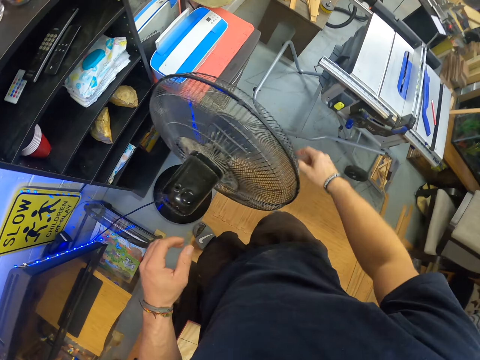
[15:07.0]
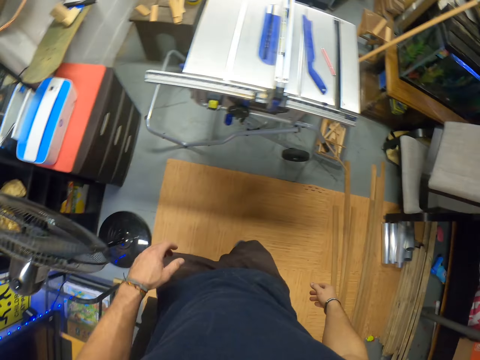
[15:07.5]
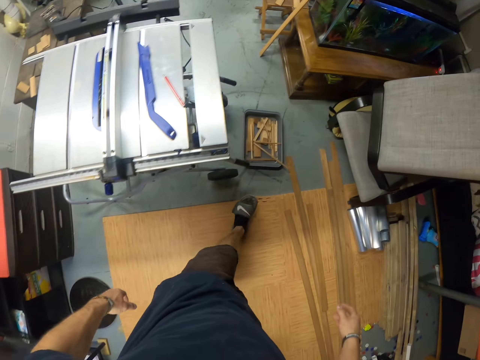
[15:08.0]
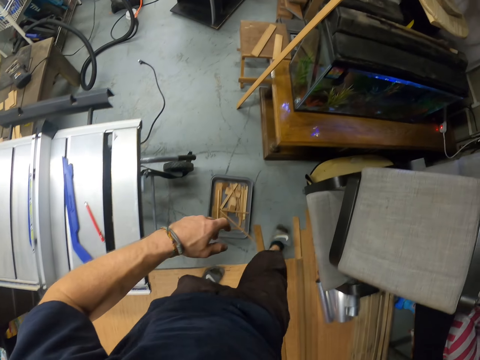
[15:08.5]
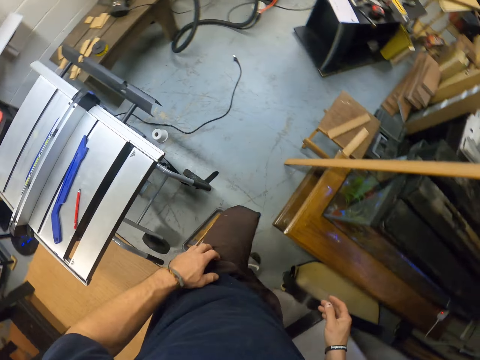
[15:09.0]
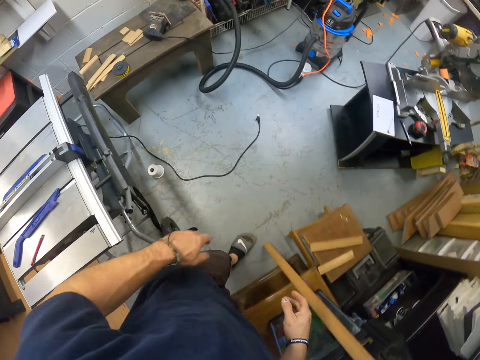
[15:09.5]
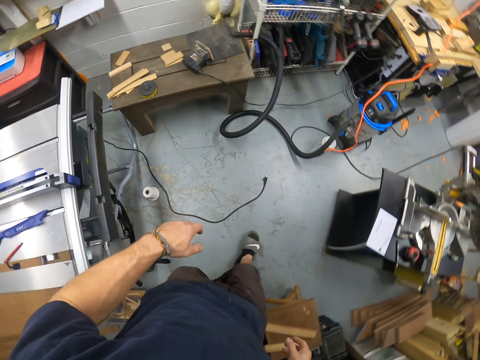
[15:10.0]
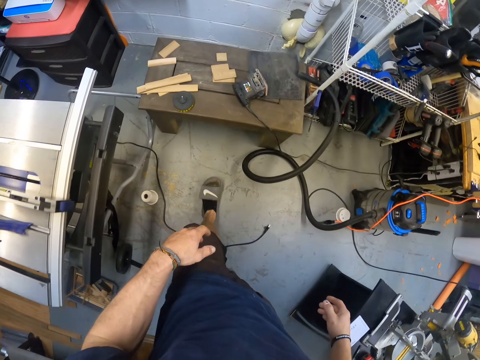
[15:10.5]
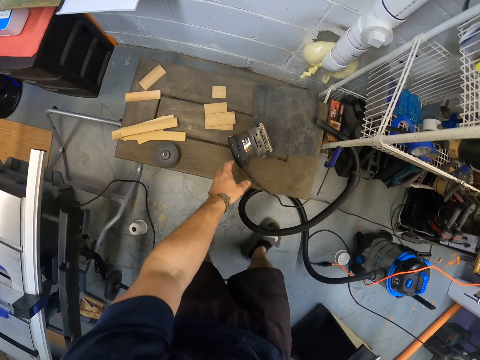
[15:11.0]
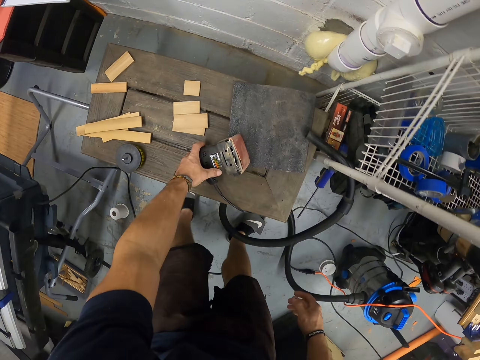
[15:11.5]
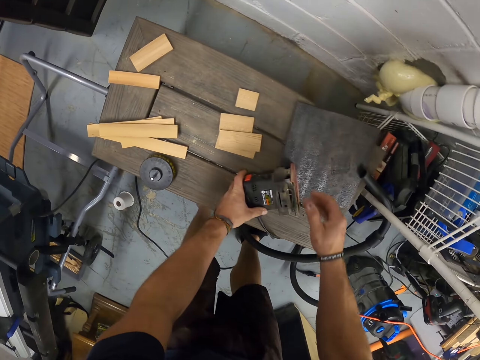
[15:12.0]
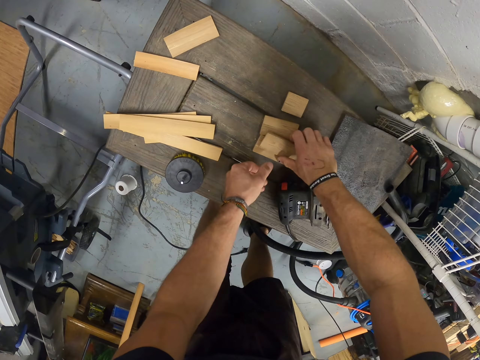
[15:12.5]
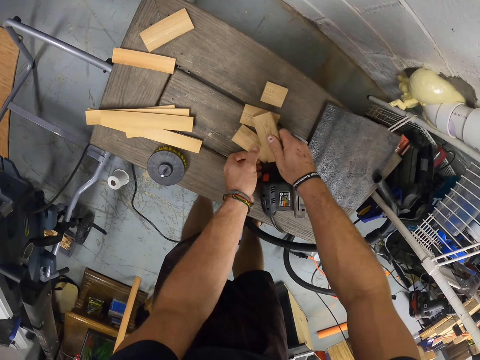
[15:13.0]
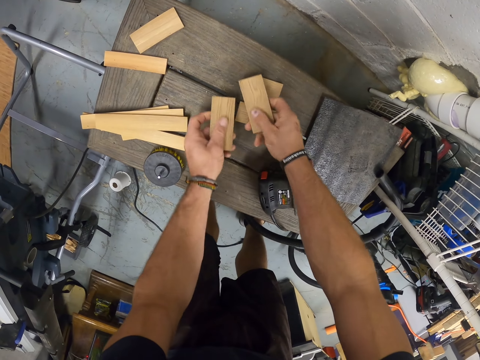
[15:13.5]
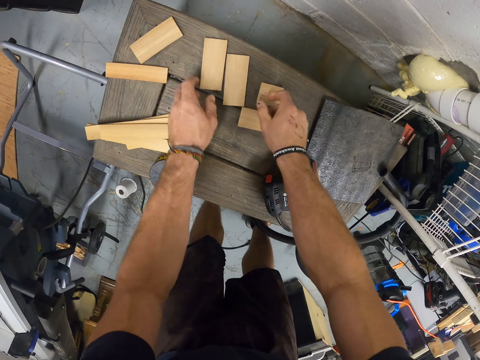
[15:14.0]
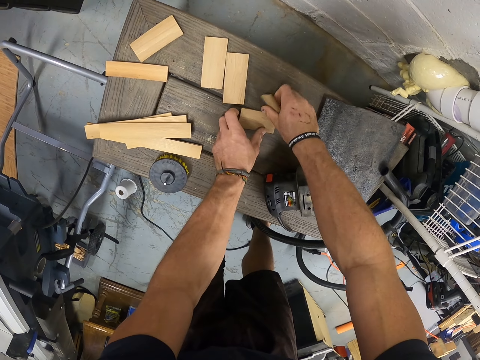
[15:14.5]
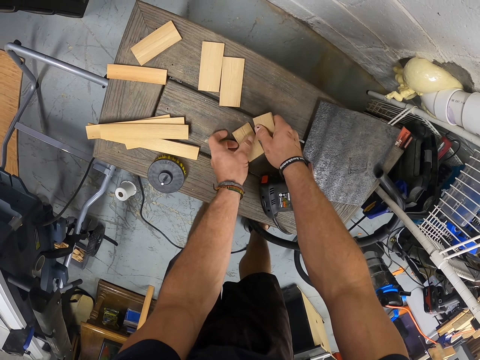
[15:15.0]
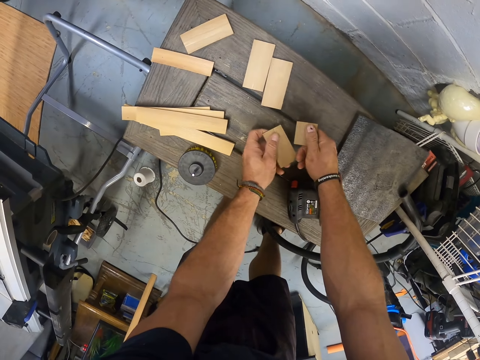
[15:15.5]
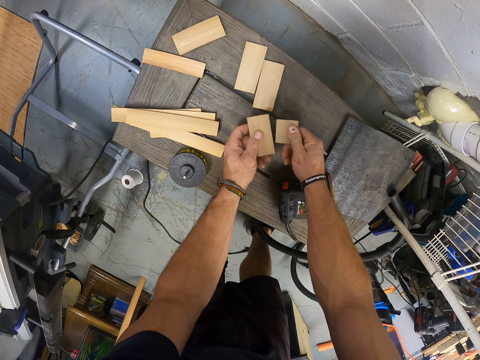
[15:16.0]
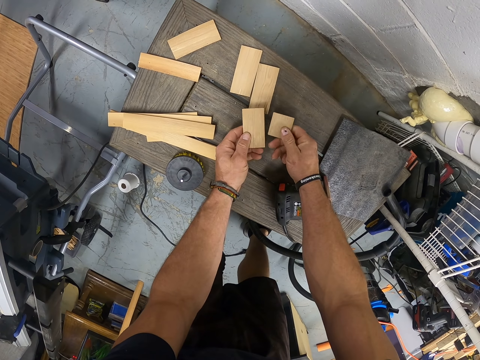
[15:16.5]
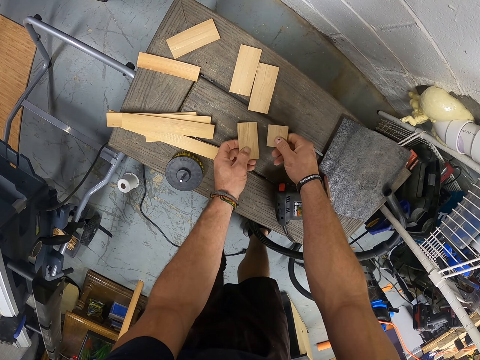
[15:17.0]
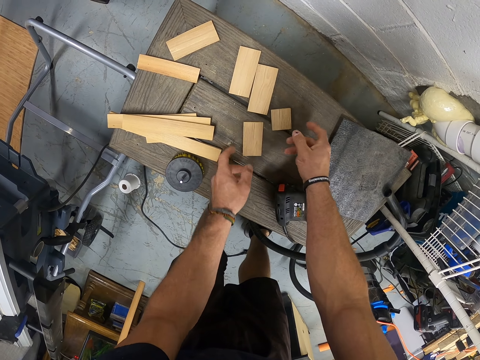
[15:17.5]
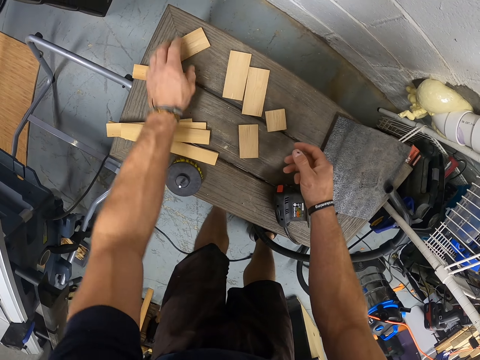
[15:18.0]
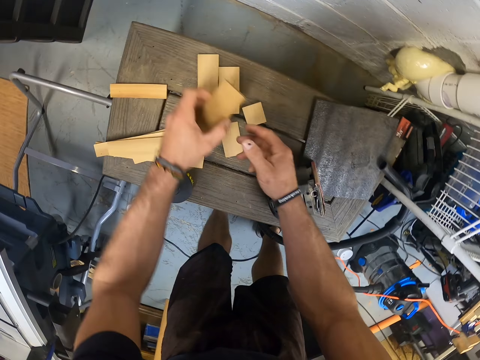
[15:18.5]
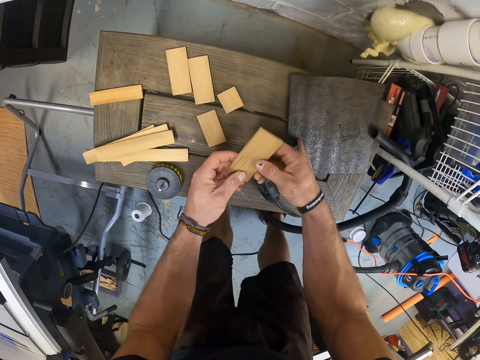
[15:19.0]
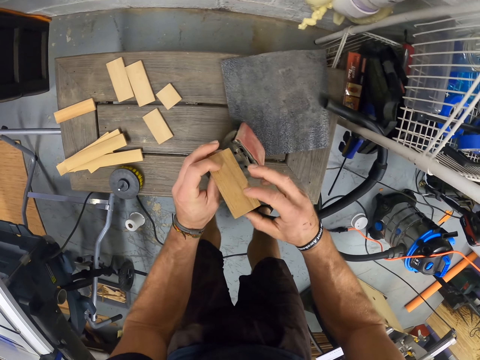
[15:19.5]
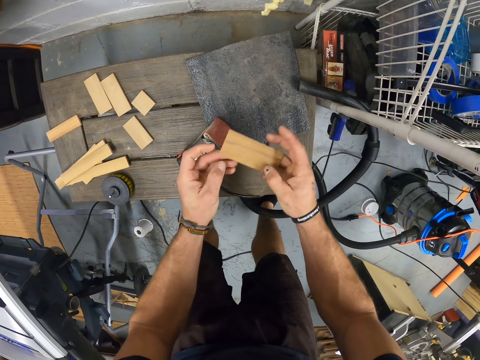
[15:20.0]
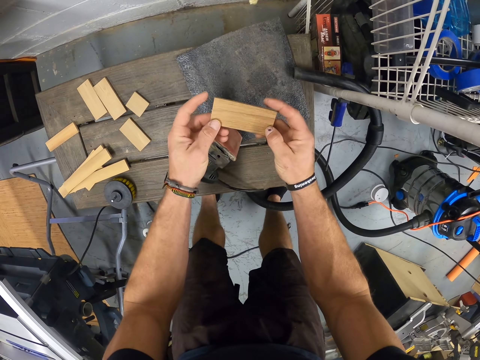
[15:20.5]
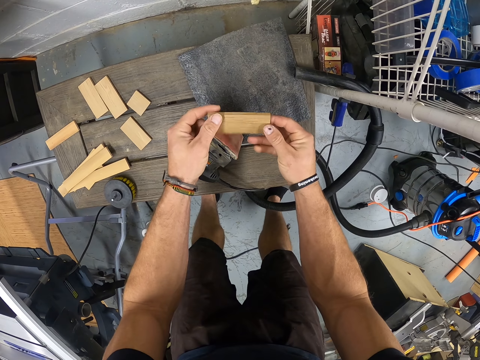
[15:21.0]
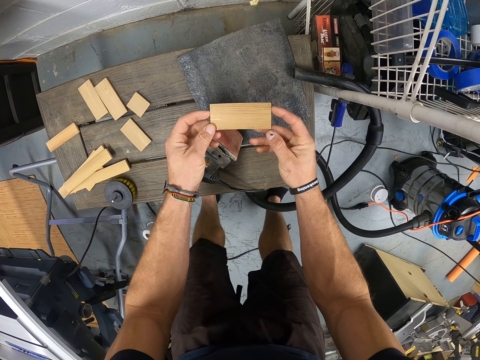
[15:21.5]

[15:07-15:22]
The camera wearer walks back. He touches the sander machine on the table with his left hand. He moves the pieces of wood on the table with both hands. He picks a piece of wood from the table with his left hand. He holds the piece of wood with both hands.

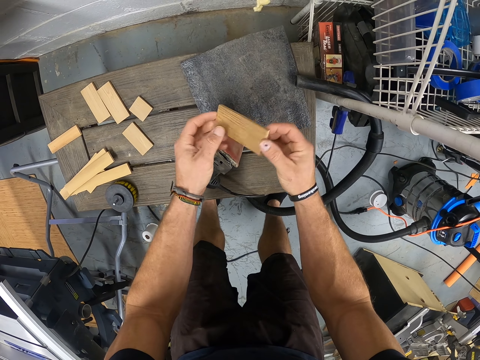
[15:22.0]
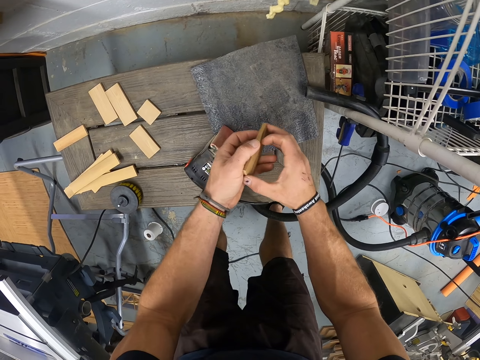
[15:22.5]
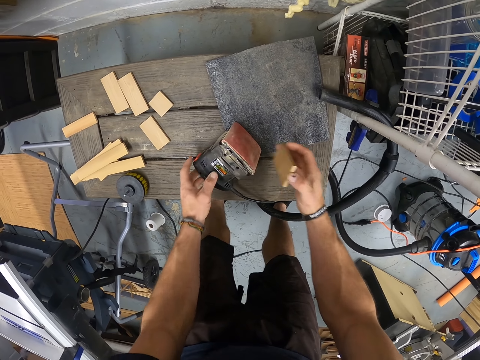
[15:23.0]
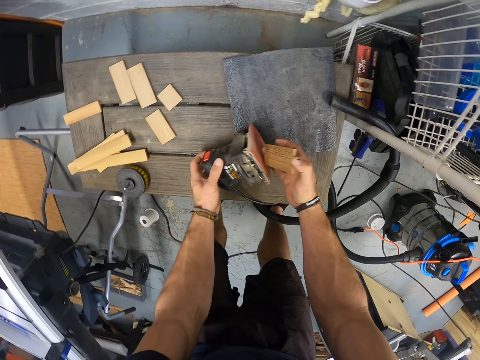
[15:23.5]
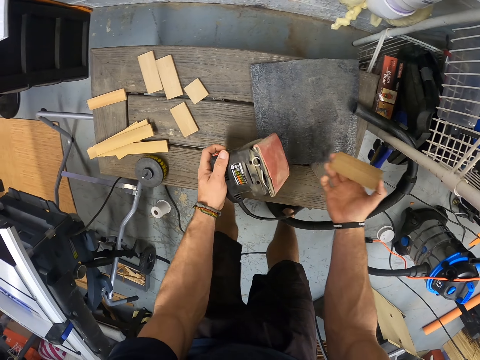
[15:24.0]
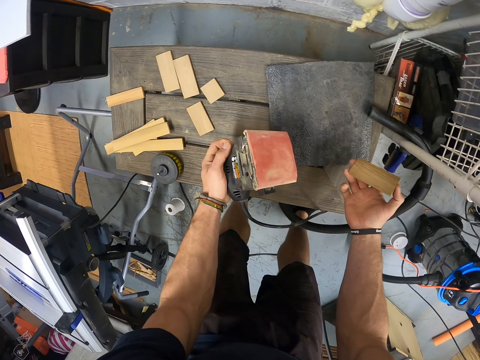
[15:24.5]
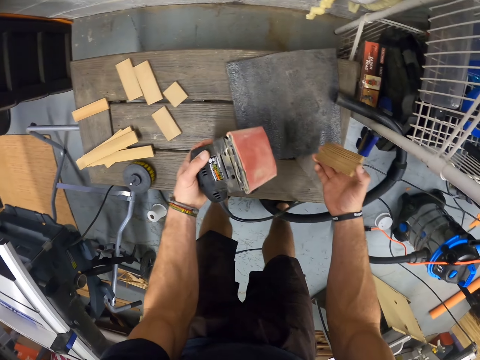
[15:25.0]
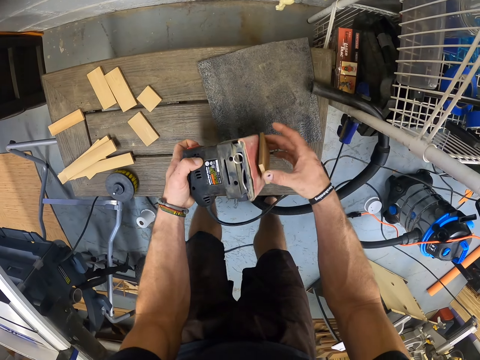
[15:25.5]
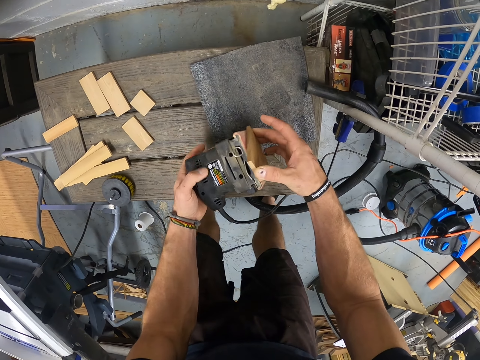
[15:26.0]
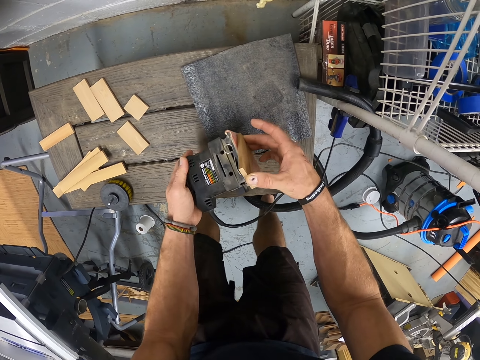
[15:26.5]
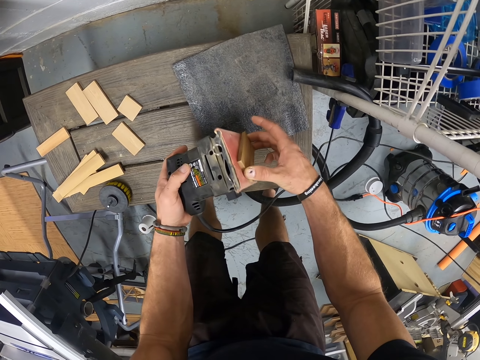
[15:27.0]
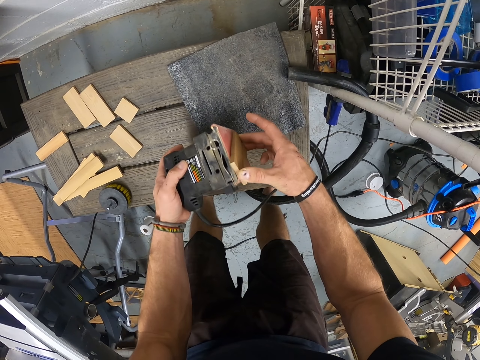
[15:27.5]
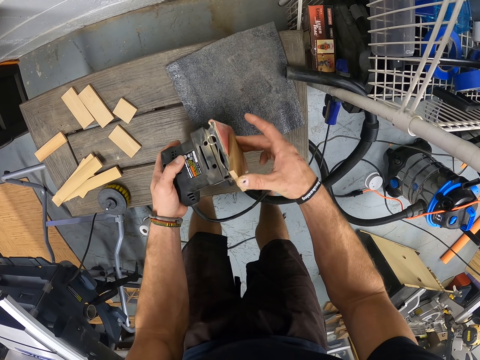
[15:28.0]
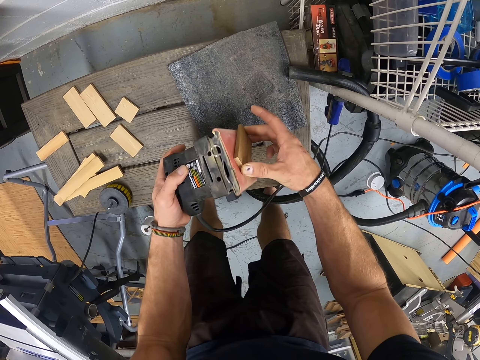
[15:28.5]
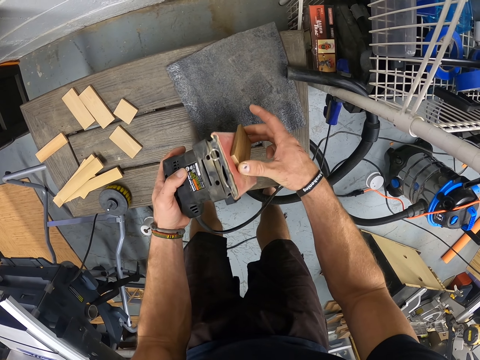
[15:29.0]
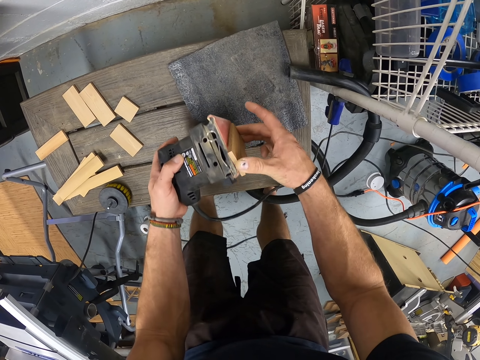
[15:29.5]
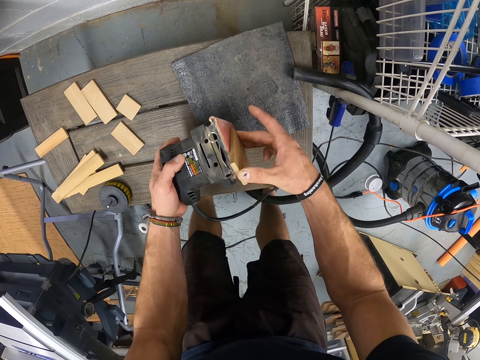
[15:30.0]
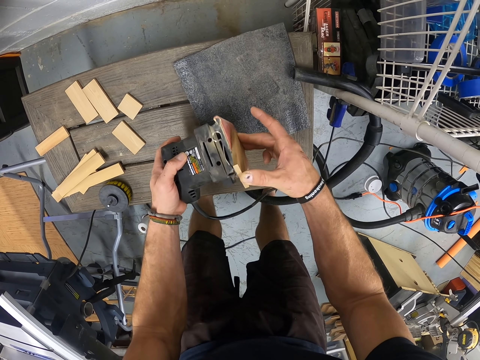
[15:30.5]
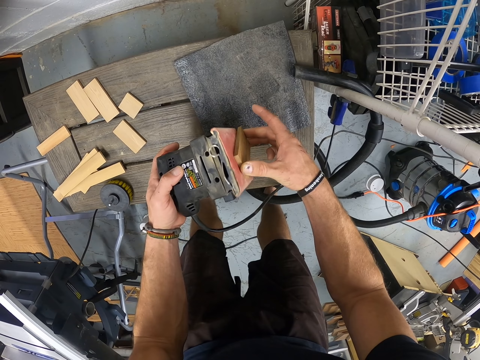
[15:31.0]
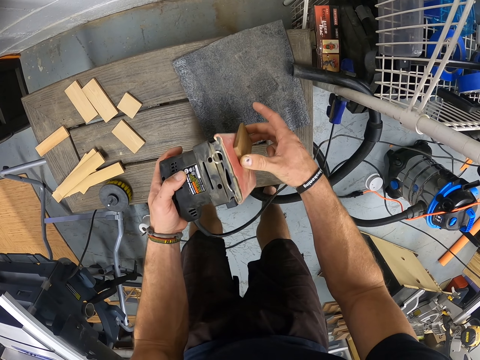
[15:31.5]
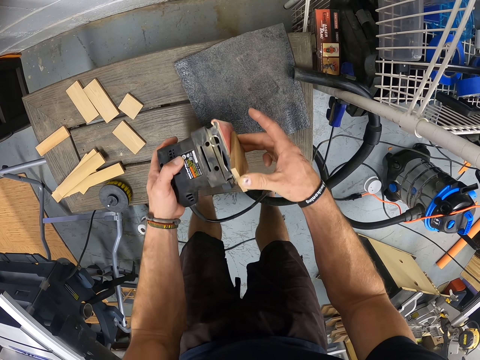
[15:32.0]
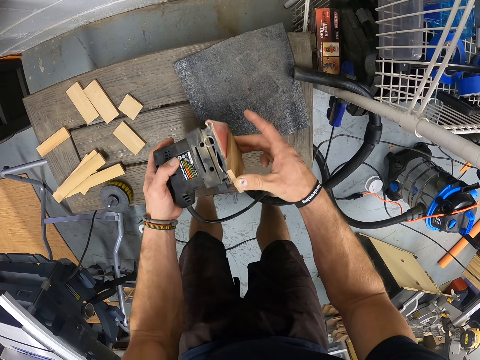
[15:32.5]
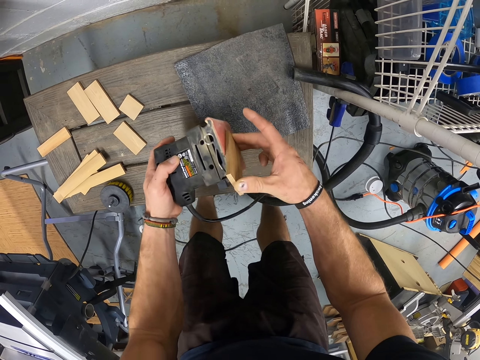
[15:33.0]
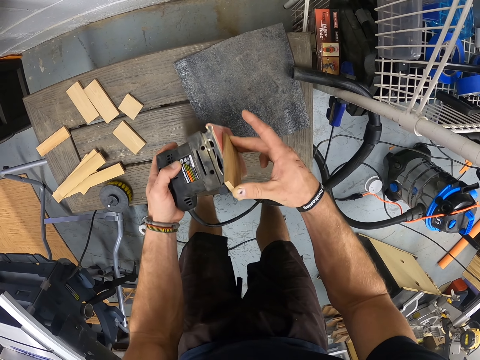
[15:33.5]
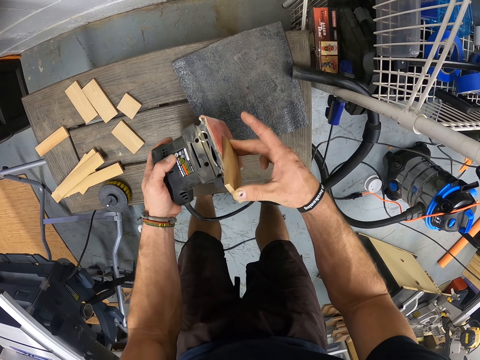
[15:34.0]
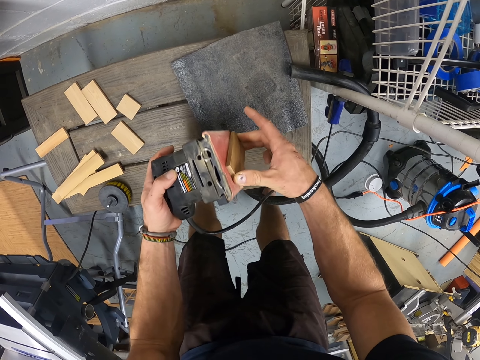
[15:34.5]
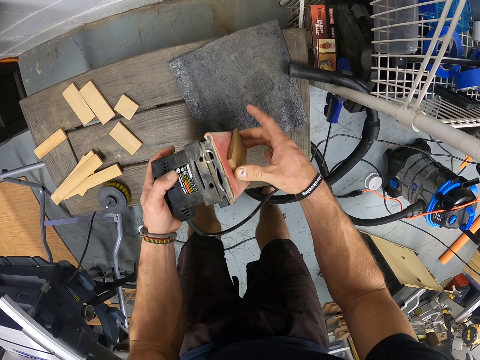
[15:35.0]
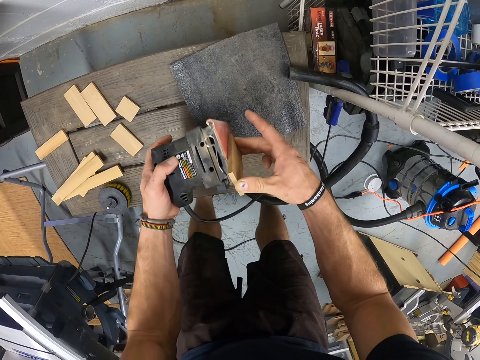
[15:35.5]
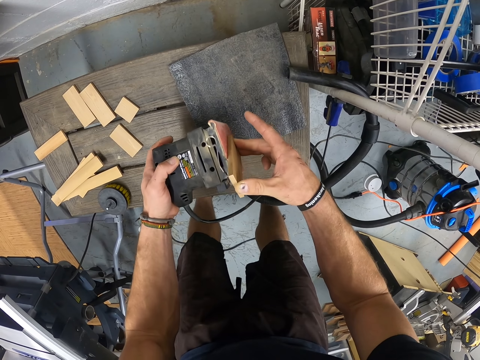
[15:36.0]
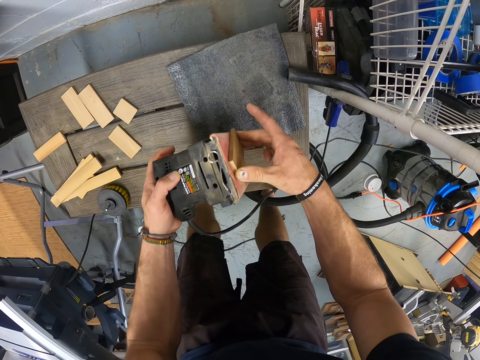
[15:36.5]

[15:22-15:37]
The camera wearer holds the piece of wood with his right hand. He picks the sander machine from the table with both hands. He smoothens the piece of wood in his right hand with the sander machine in his left hand.
